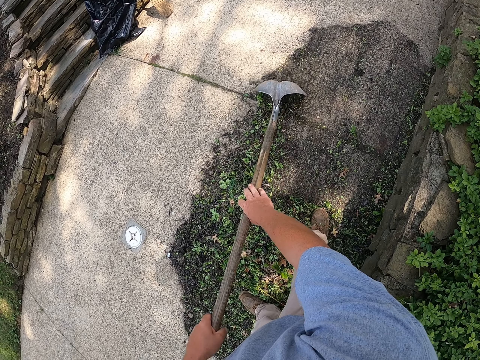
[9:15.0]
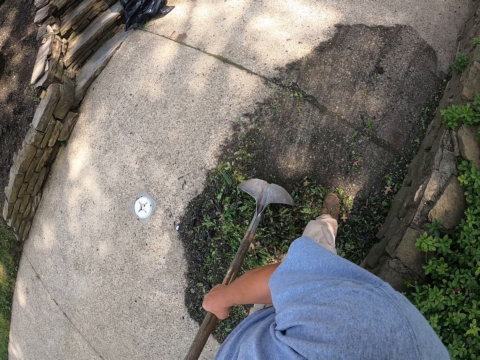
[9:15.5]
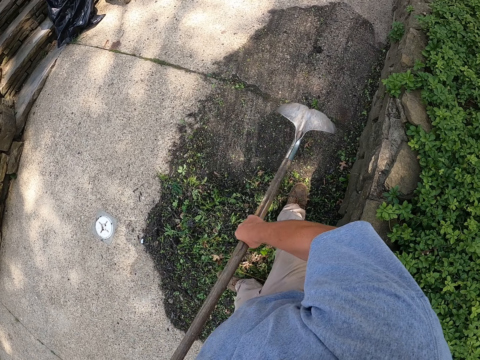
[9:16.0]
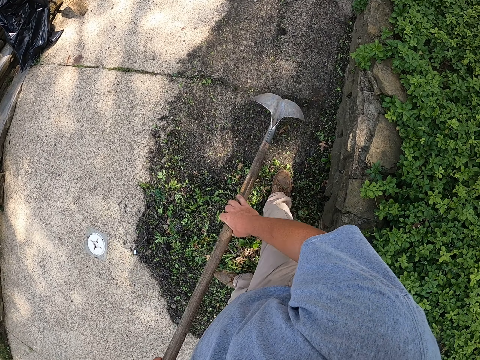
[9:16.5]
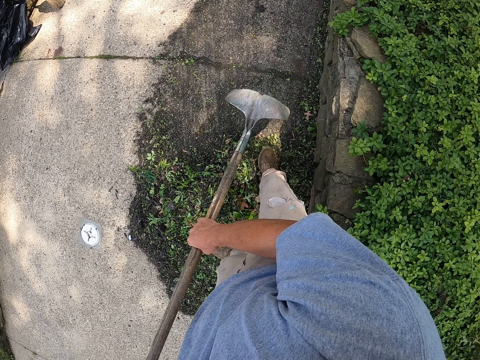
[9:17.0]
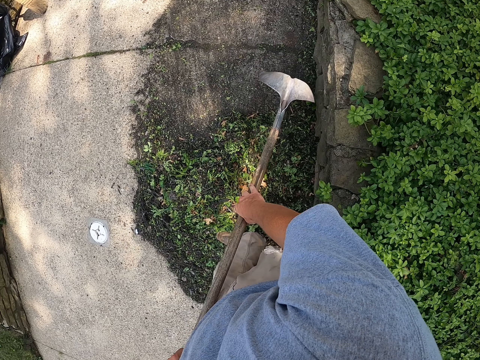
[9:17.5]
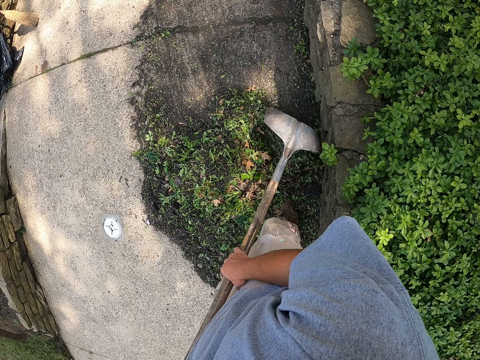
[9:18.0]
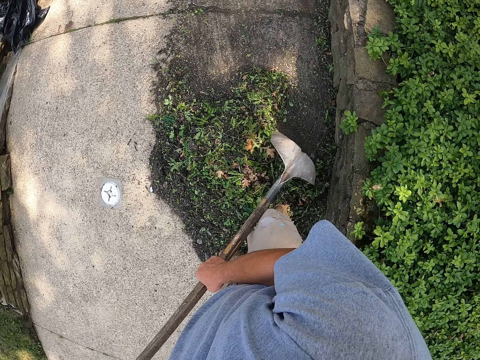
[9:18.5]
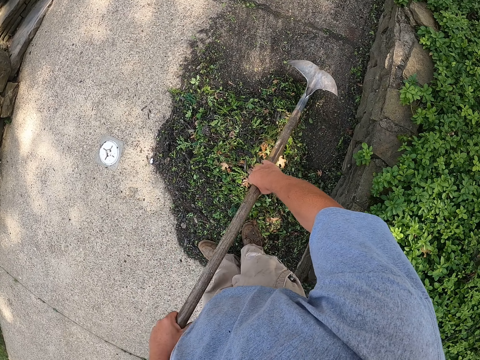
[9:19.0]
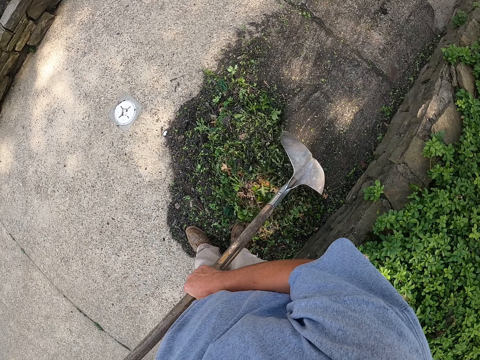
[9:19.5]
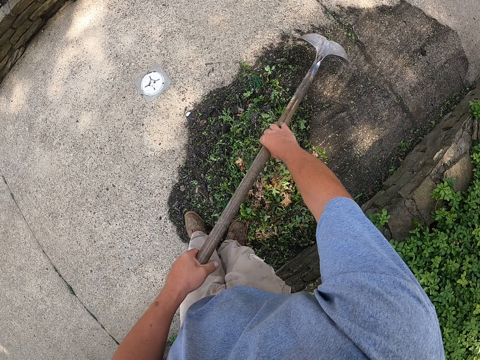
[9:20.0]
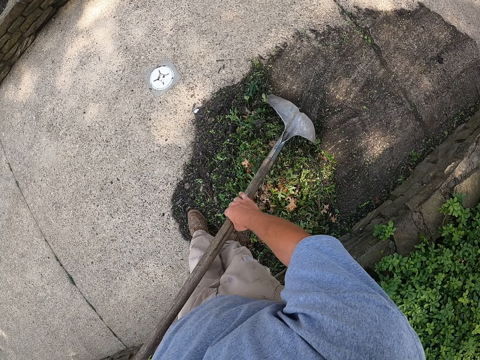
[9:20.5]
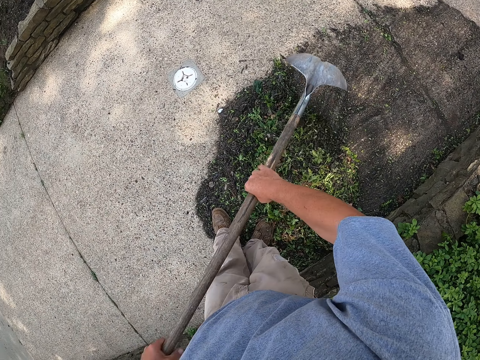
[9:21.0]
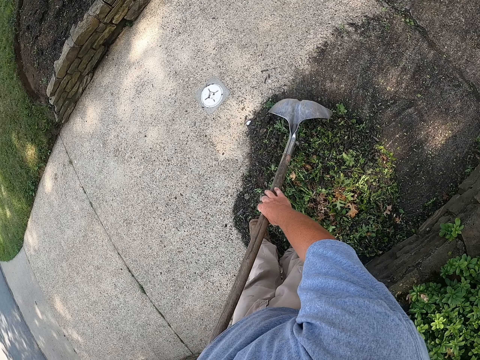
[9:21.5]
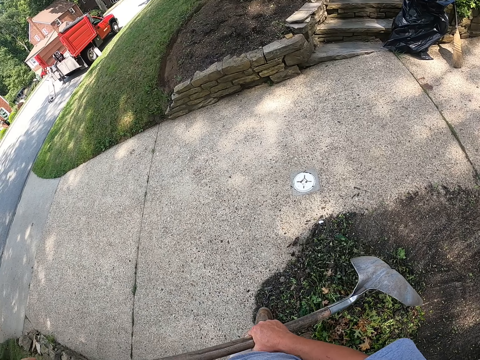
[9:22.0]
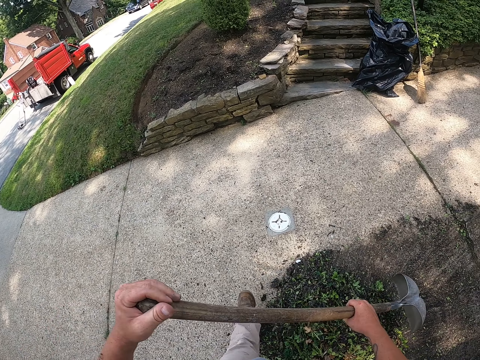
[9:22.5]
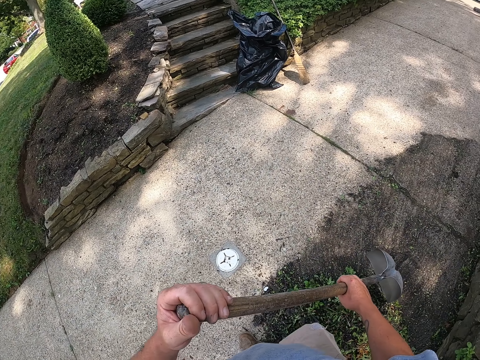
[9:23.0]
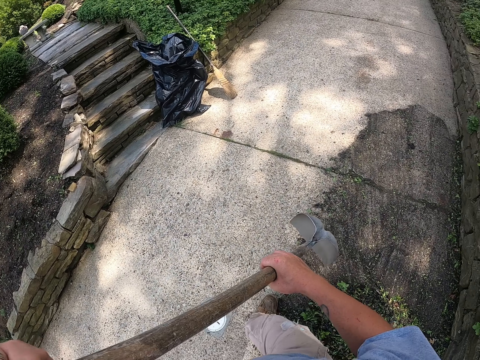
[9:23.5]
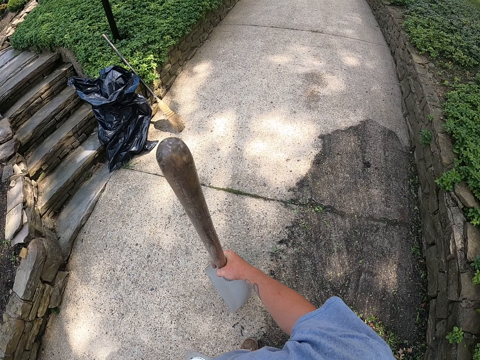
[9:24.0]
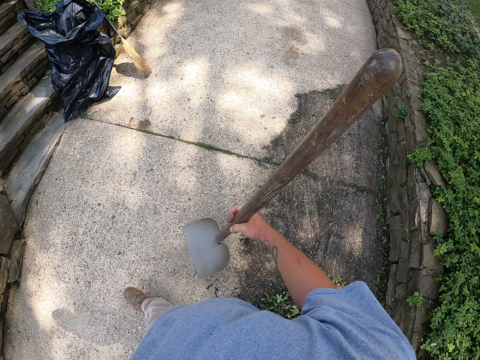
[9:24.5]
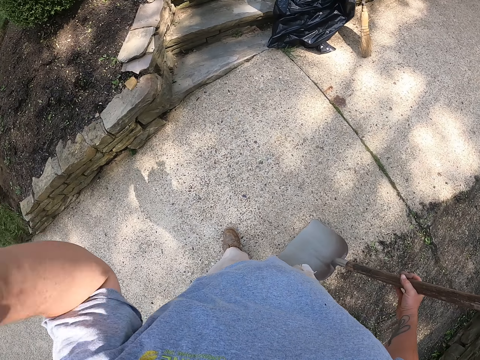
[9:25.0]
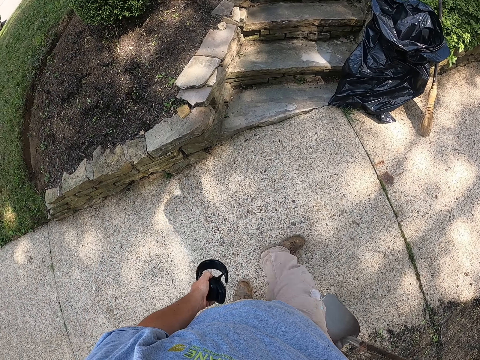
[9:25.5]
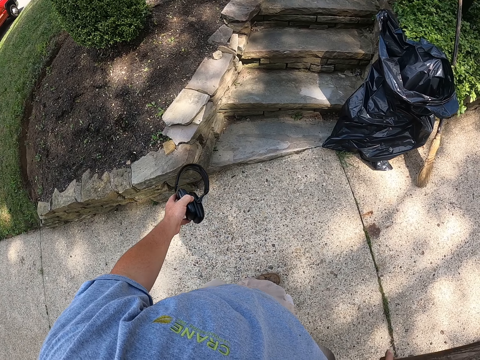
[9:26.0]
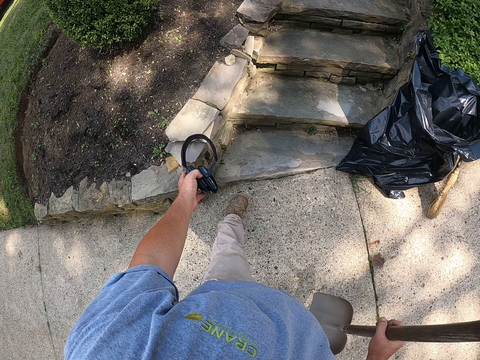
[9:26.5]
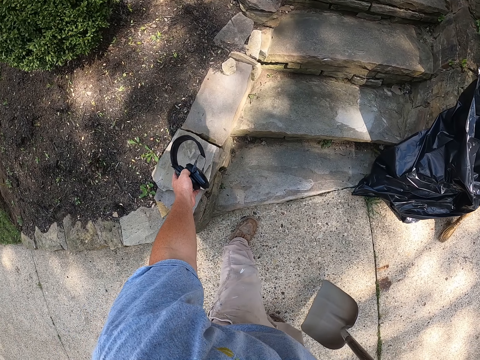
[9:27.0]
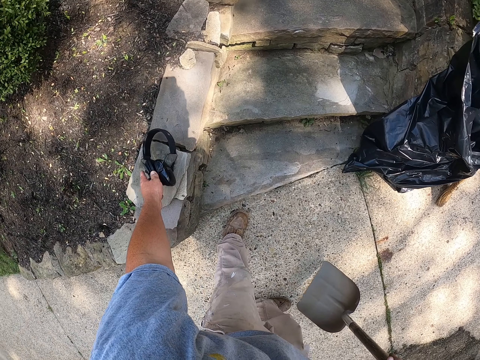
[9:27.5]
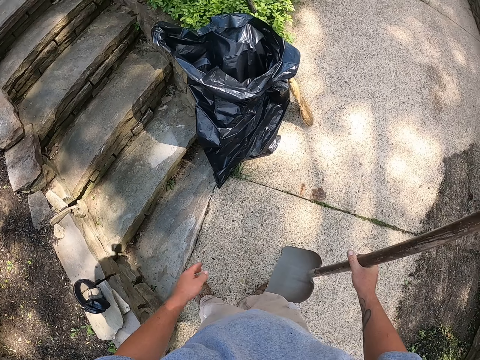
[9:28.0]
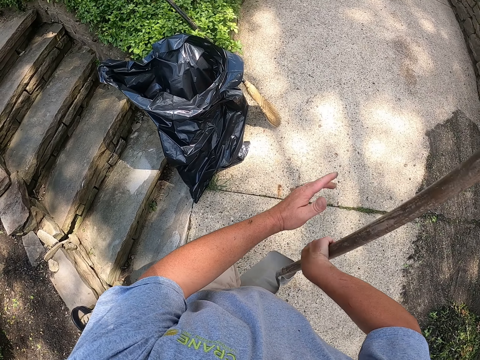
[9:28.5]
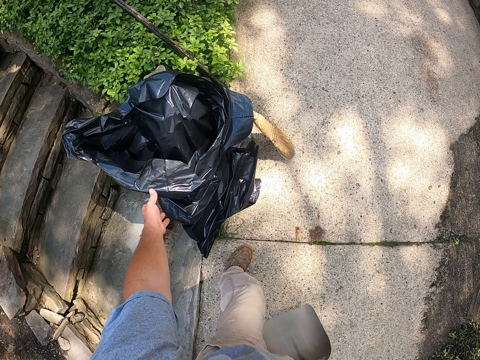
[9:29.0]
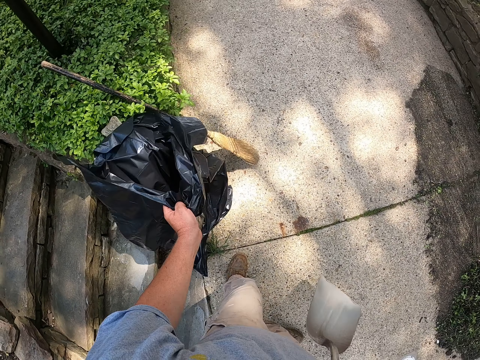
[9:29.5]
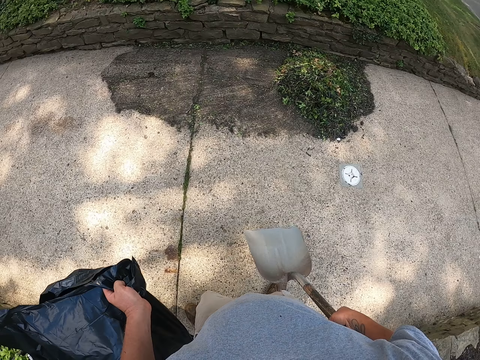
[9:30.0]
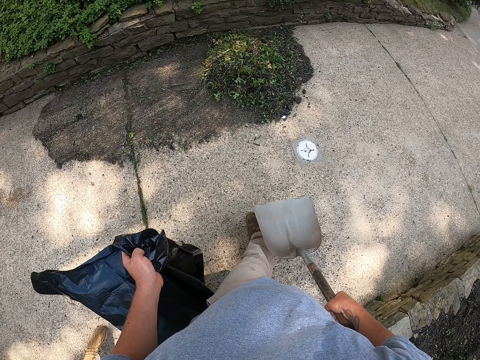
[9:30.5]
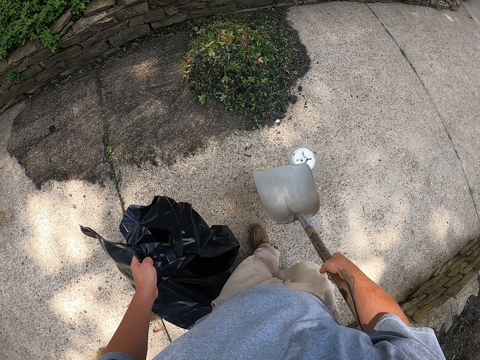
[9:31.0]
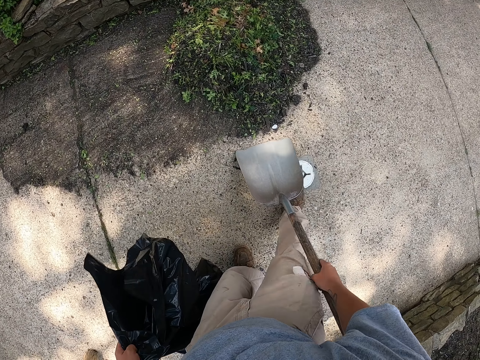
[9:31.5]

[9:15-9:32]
The camera wearer pulls the spade off the litter. He removes the headphones. He walks toward the waste bag. He puts the headphones on a slab. He holds the spade with both hands. He pulls his hand off the spade. He picks up the waste bag. He walks toward the litter.

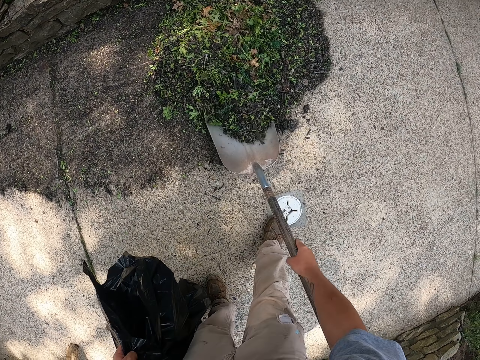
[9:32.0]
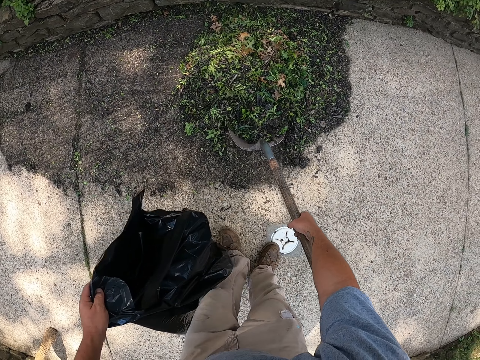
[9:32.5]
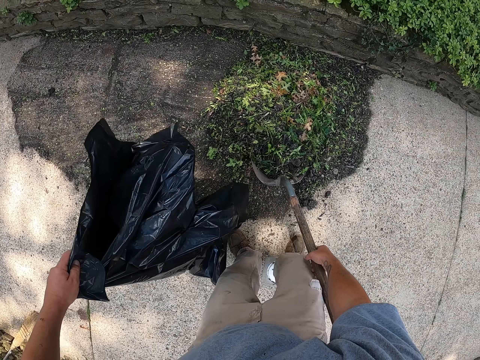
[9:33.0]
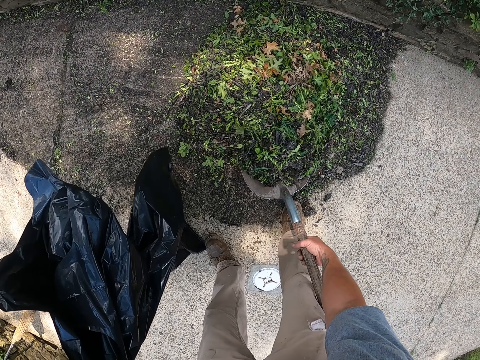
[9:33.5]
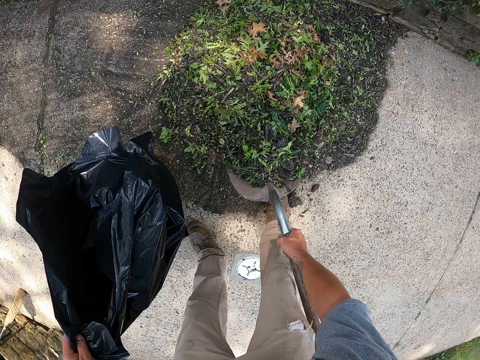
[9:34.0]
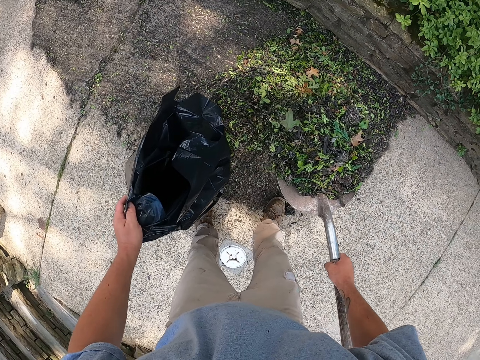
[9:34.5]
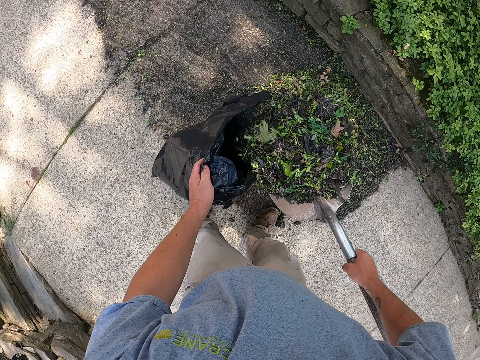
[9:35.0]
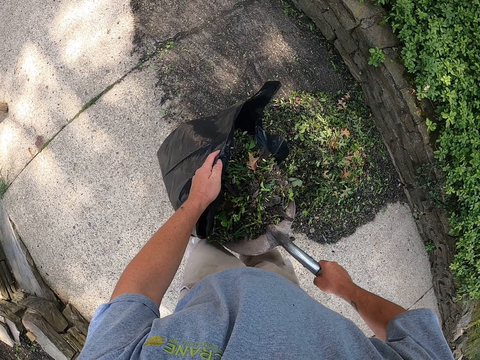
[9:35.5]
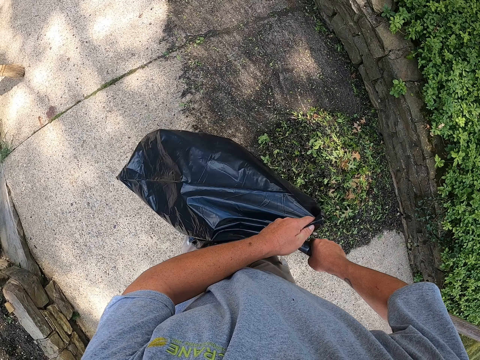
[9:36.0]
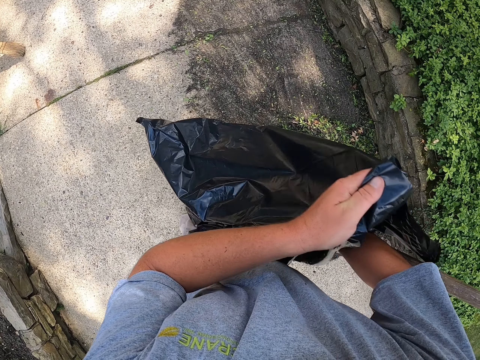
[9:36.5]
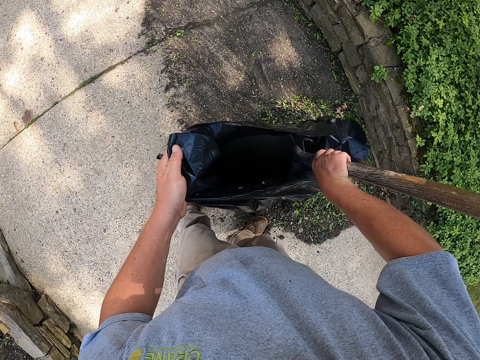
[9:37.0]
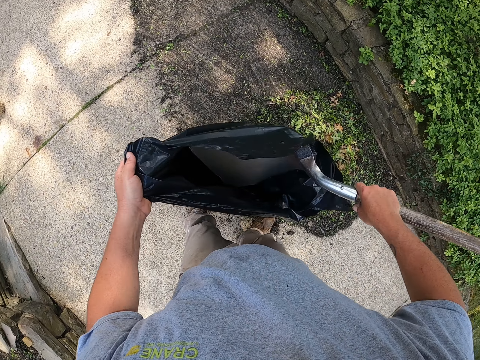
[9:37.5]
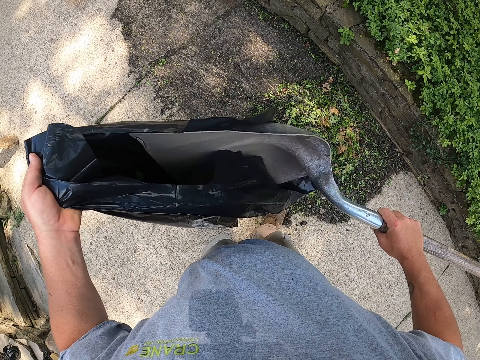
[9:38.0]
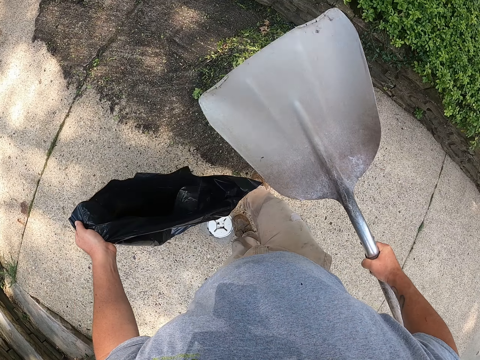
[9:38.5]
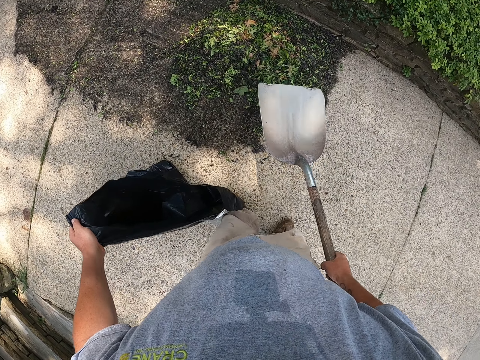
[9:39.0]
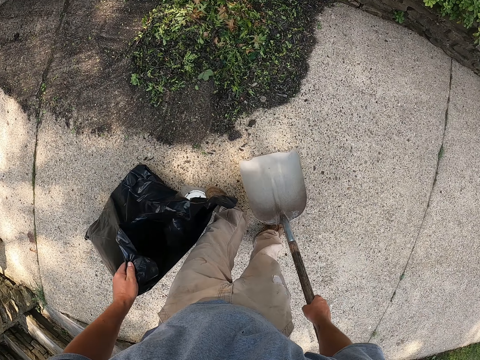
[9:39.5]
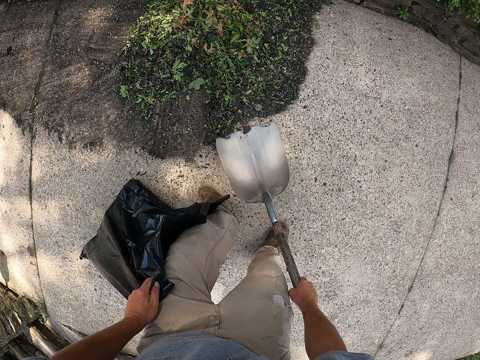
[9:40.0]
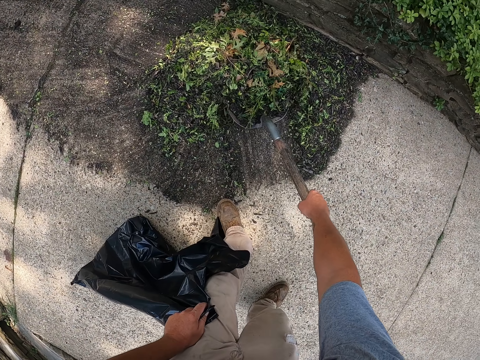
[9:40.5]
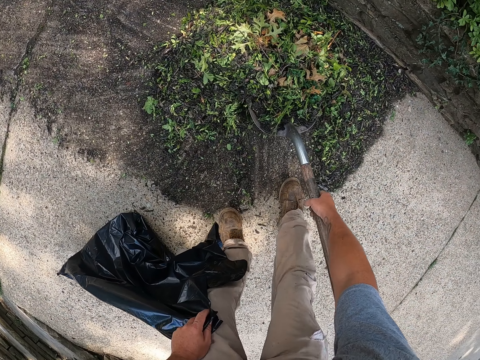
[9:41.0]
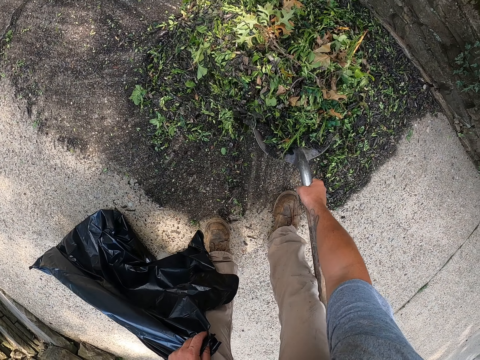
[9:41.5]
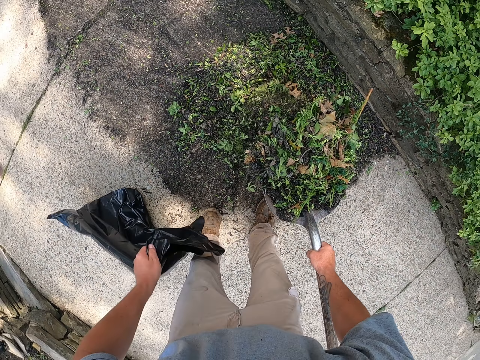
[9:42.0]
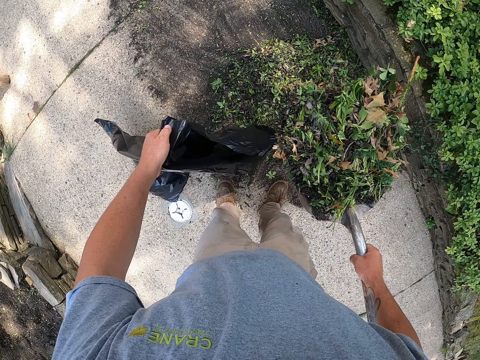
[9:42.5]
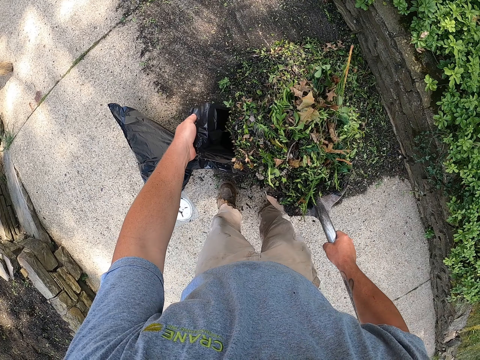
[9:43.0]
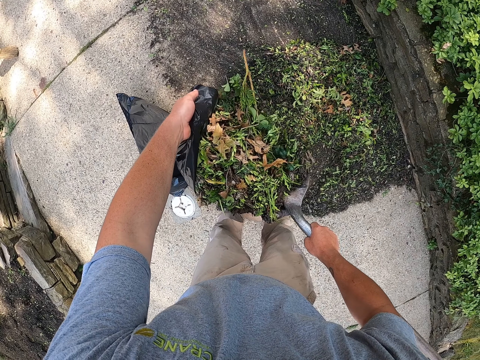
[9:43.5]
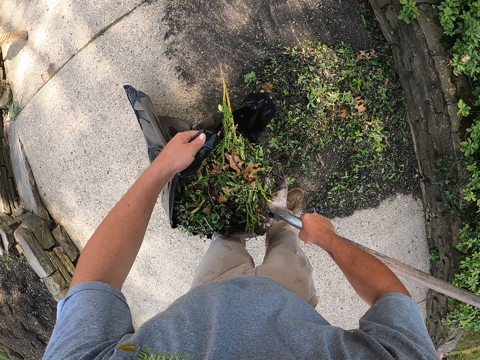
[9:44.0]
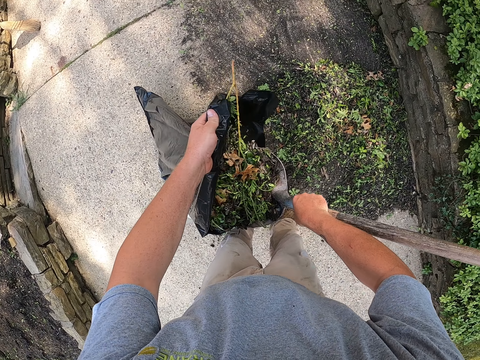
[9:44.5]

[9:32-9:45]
The camera wearer scoops the litter with the spade. They put the litter in the waste bag. They scoop the litter with the spade. They put the litter in the waste bag.
